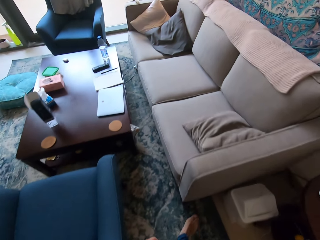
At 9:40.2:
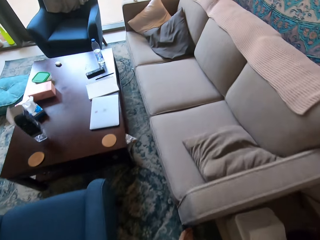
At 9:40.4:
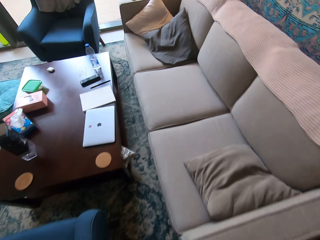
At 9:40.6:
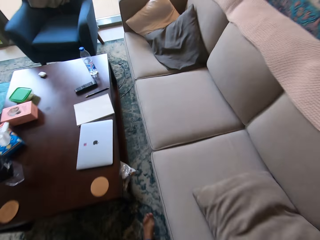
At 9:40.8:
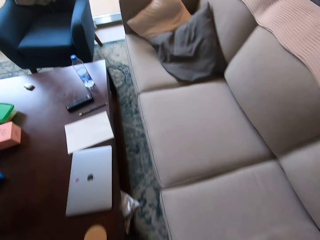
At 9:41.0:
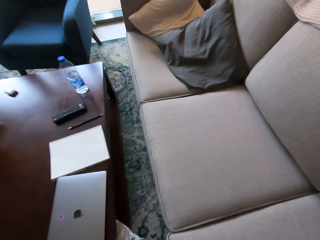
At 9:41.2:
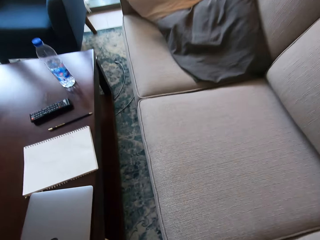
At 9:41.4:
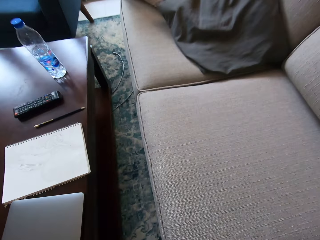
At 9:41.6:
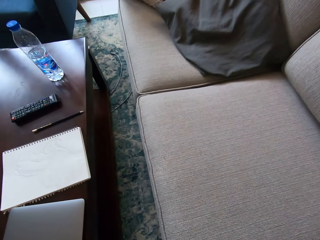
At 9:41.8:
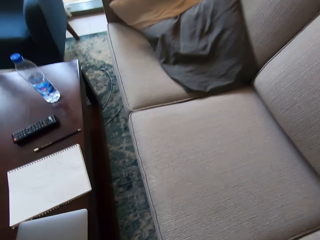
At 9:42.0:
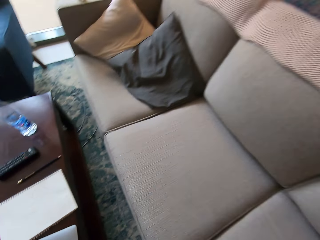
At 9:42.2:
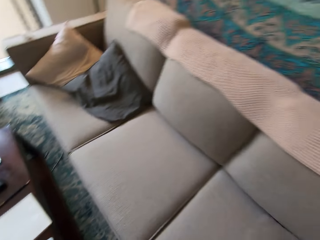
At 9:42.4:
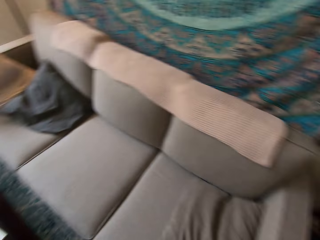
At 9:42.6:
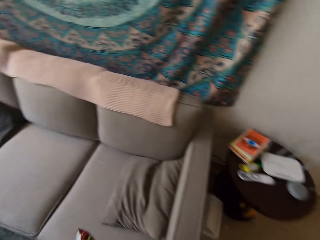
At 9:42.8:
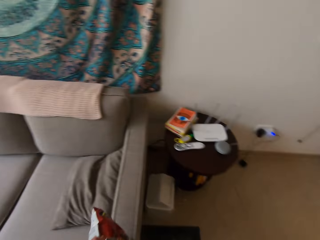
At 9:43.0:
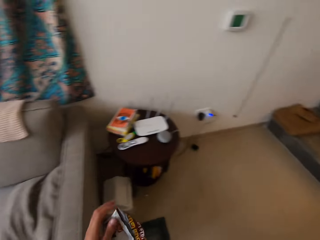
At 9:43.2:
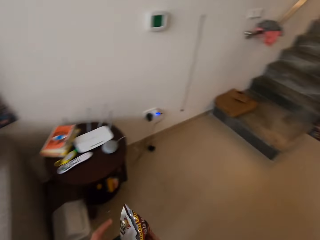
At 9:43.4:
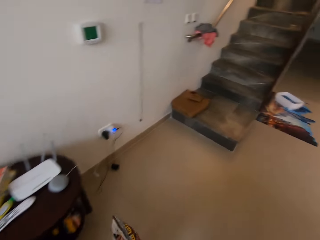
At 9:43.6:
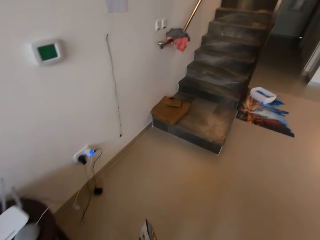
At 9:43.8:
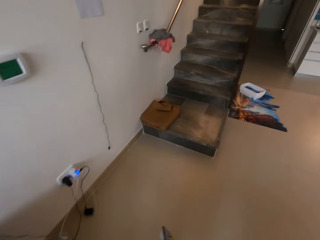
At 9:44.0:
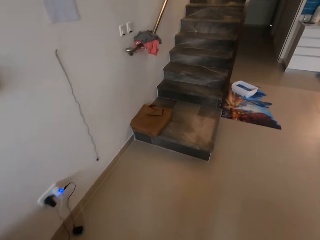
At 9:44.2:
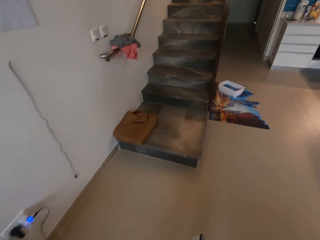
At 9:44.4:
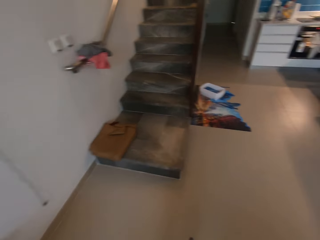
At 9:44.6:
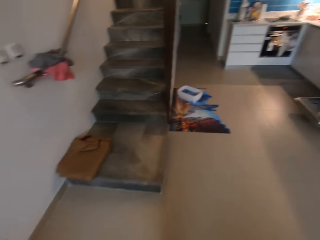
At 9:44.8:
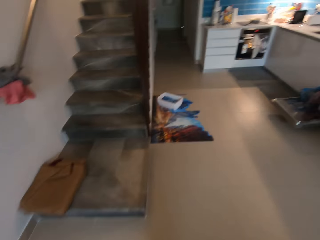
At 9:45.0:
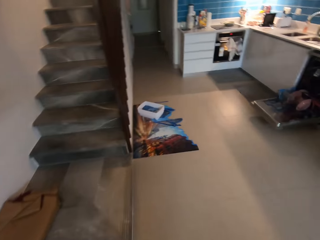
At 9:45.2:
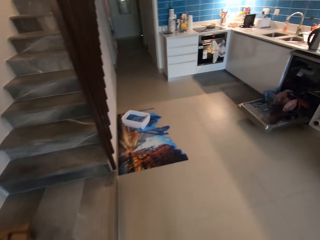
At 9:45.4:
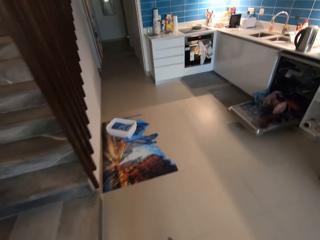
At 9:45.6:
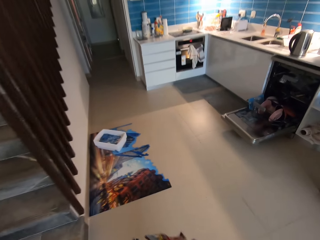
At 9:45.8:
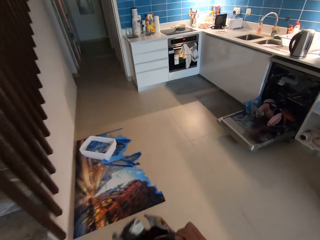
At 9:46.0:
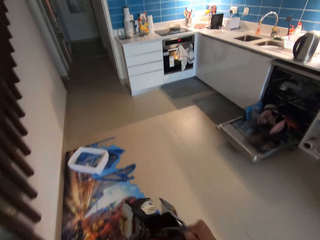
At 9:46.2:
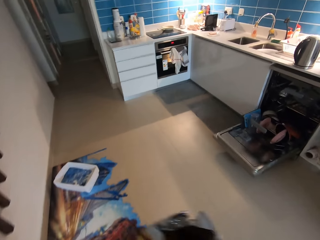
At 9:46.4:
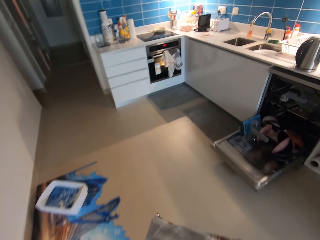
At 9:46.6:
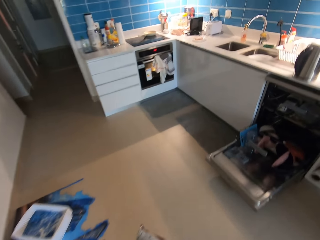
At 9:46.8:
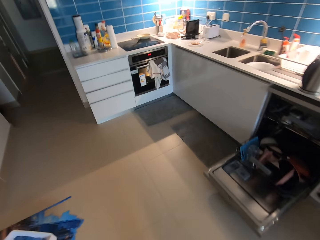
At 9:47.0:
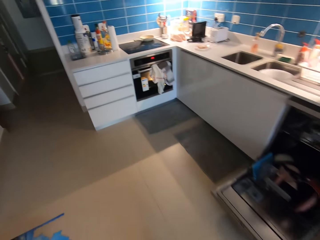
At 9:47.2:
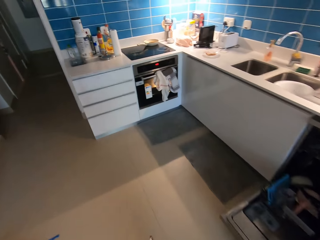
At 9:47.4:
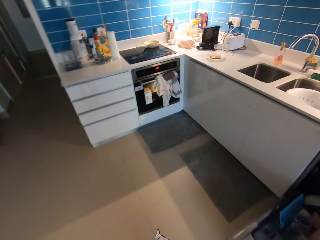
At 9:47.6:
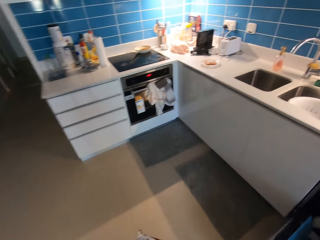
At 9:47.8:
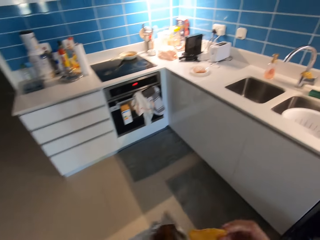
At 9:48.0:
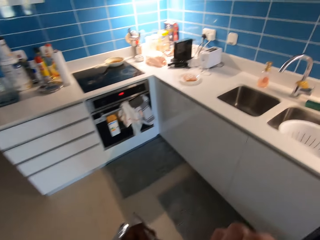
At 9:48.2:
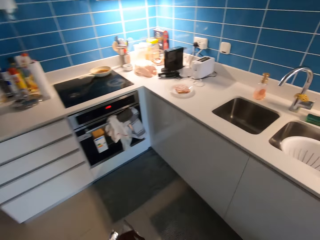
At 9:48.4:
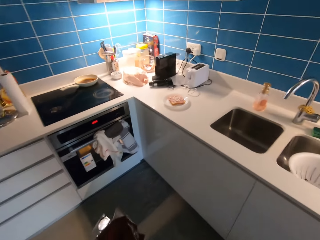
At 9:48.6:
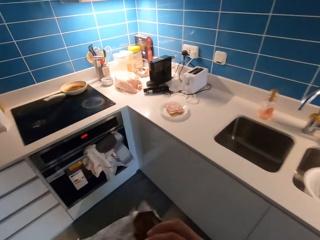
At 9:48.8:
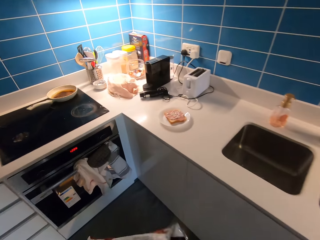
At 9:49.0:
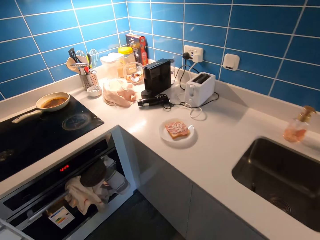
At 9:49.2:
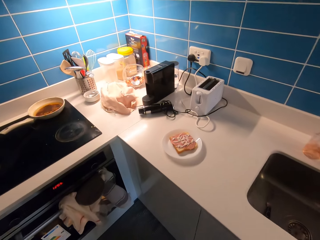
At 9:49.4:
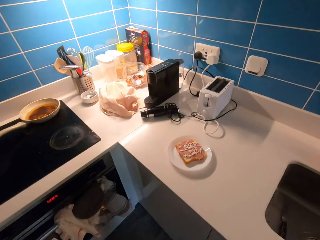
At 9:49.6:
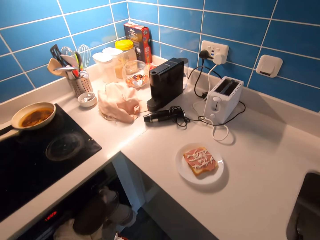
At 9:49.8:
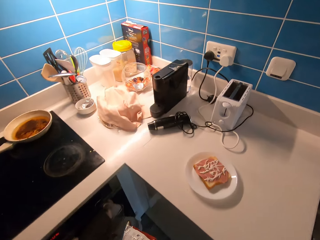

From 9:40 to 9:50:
The camera wearer picks up a packet of potato chips or bag of chips from a seat with his hands. He walks toward the oven. He opens the bag of chips with his hands.

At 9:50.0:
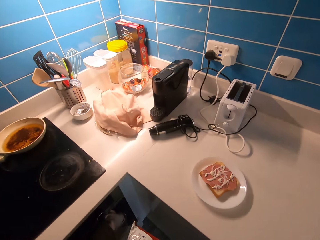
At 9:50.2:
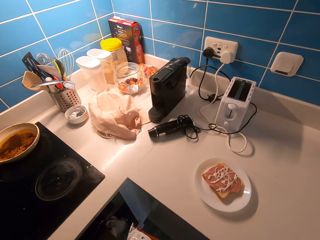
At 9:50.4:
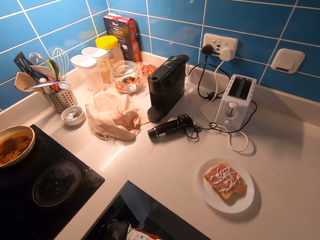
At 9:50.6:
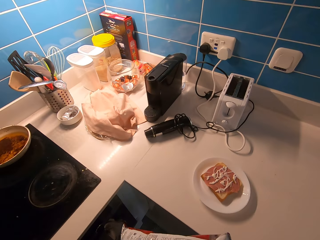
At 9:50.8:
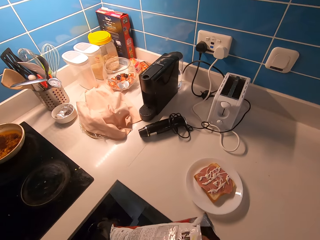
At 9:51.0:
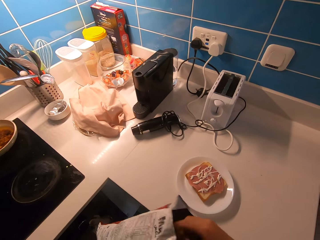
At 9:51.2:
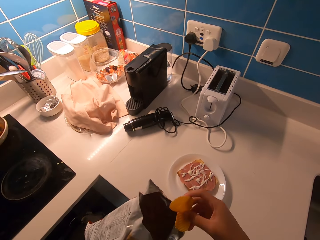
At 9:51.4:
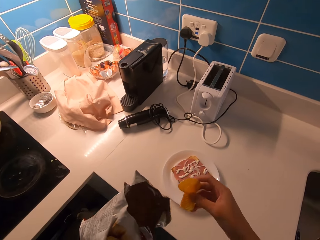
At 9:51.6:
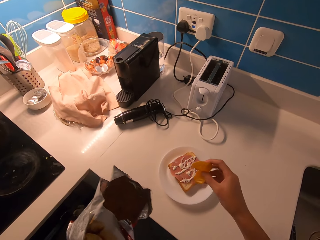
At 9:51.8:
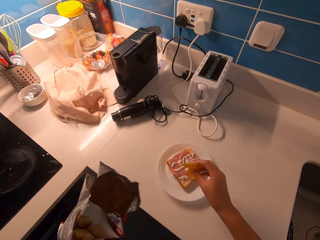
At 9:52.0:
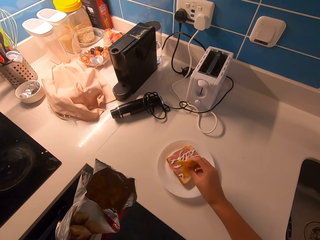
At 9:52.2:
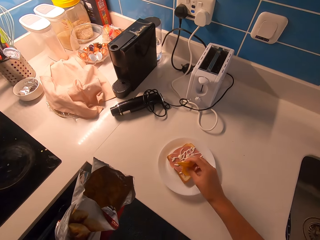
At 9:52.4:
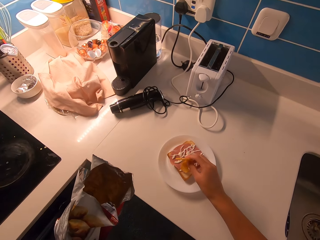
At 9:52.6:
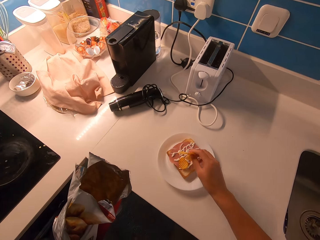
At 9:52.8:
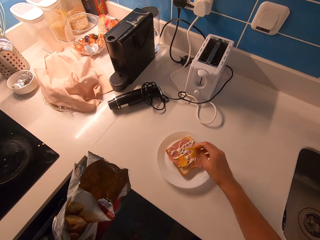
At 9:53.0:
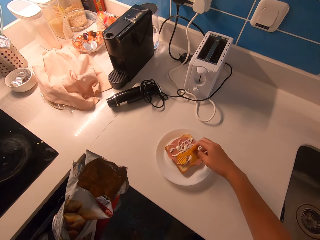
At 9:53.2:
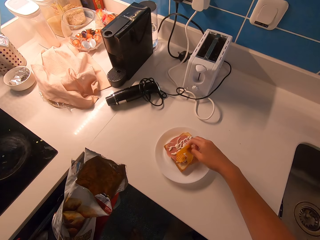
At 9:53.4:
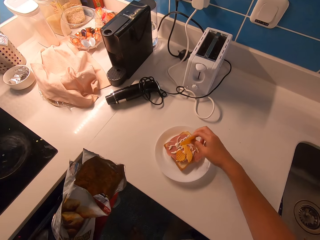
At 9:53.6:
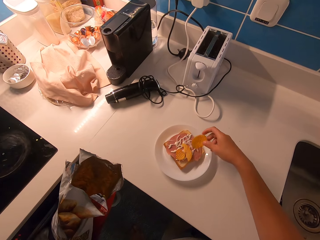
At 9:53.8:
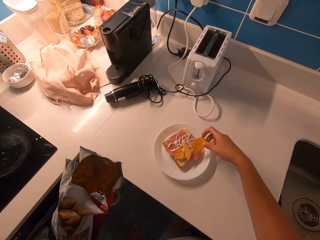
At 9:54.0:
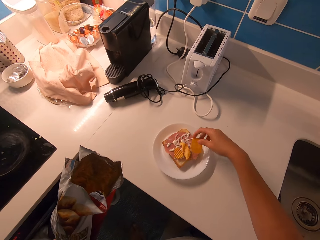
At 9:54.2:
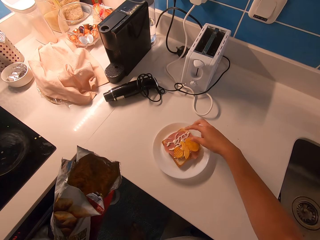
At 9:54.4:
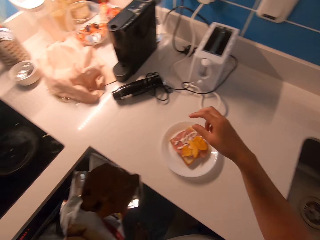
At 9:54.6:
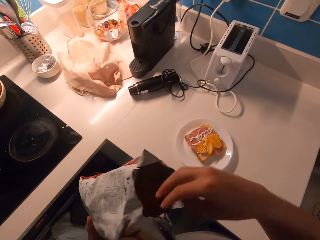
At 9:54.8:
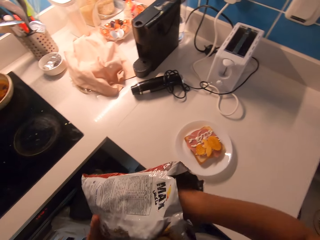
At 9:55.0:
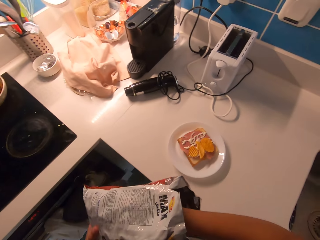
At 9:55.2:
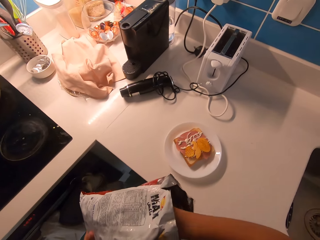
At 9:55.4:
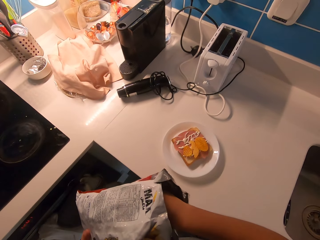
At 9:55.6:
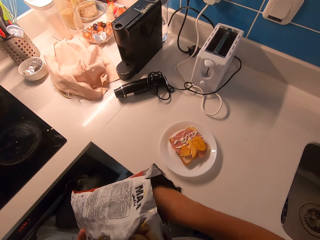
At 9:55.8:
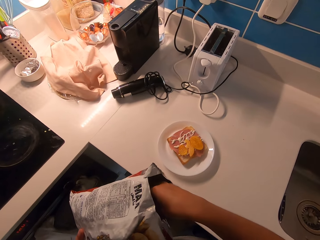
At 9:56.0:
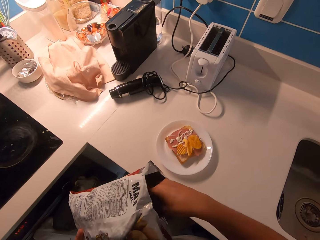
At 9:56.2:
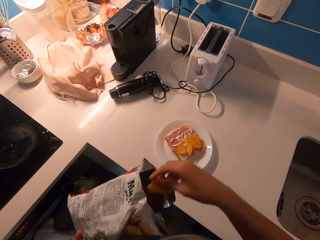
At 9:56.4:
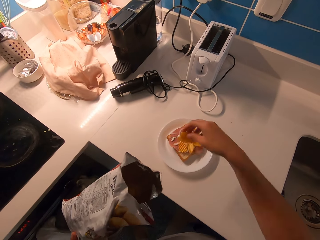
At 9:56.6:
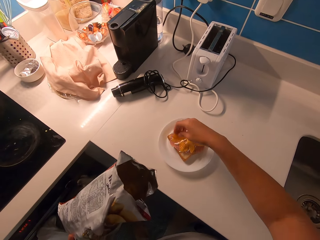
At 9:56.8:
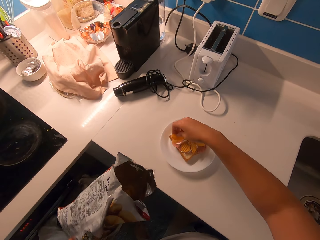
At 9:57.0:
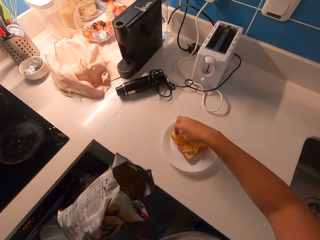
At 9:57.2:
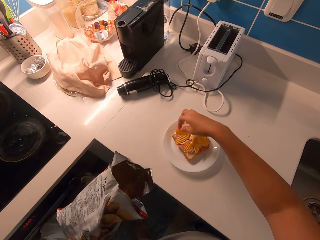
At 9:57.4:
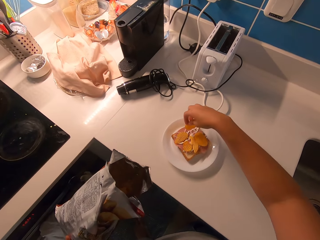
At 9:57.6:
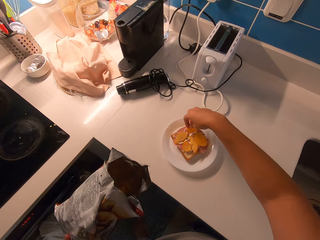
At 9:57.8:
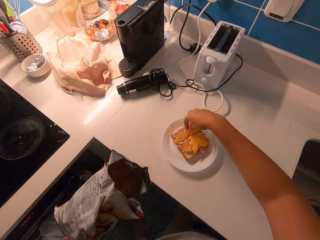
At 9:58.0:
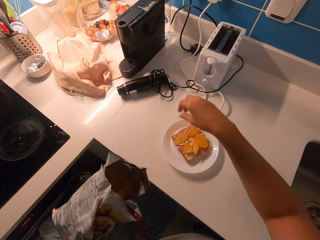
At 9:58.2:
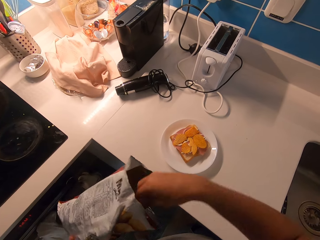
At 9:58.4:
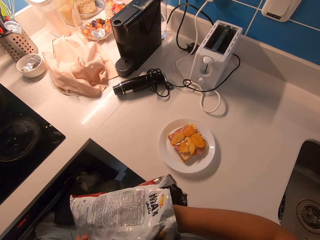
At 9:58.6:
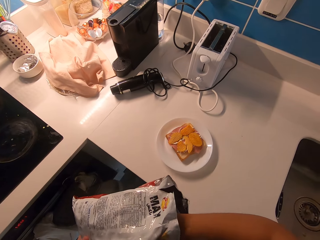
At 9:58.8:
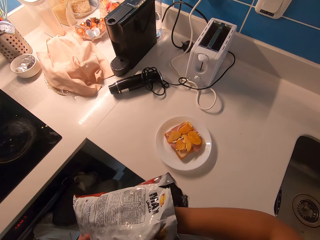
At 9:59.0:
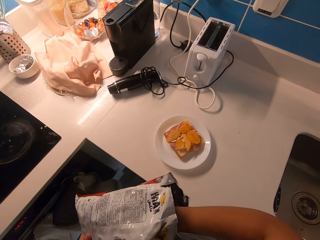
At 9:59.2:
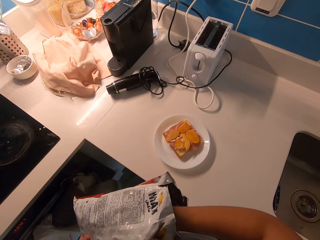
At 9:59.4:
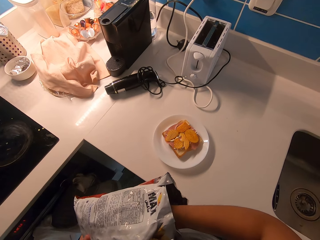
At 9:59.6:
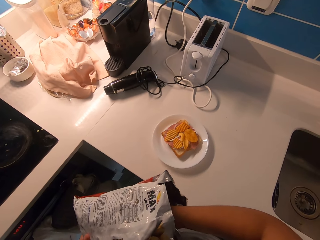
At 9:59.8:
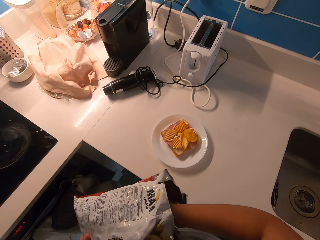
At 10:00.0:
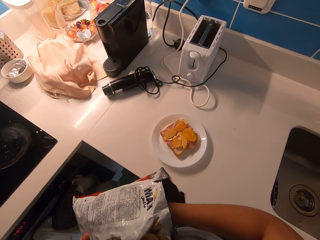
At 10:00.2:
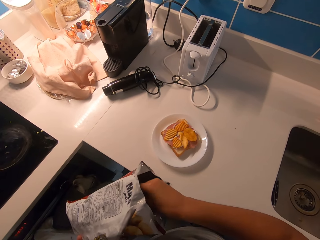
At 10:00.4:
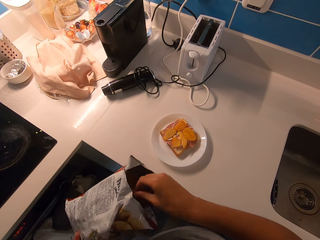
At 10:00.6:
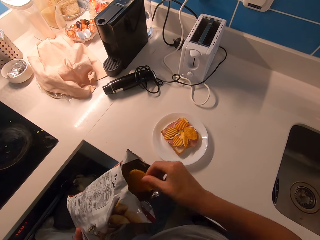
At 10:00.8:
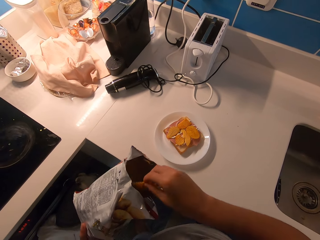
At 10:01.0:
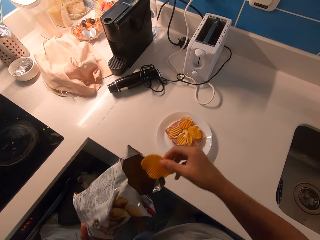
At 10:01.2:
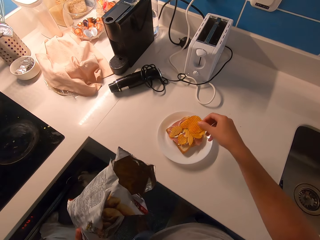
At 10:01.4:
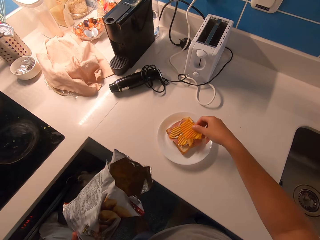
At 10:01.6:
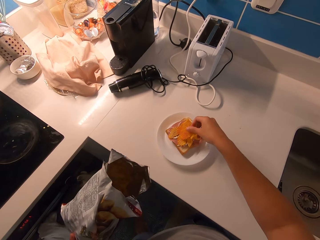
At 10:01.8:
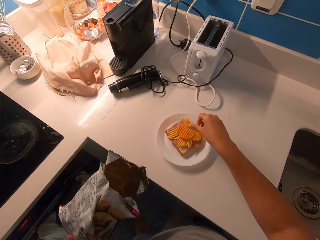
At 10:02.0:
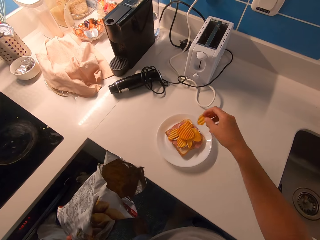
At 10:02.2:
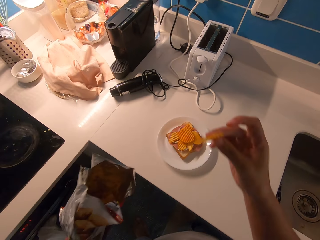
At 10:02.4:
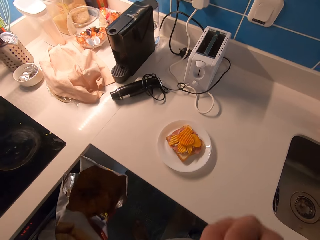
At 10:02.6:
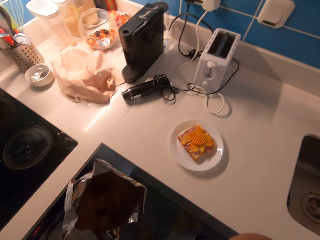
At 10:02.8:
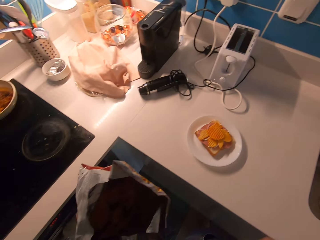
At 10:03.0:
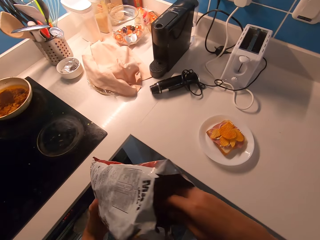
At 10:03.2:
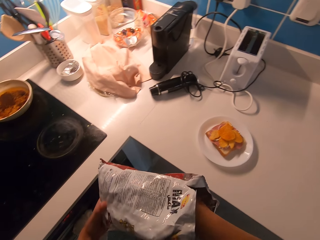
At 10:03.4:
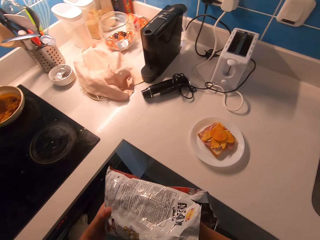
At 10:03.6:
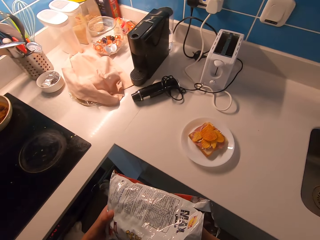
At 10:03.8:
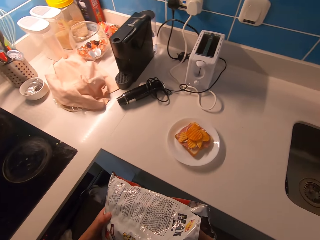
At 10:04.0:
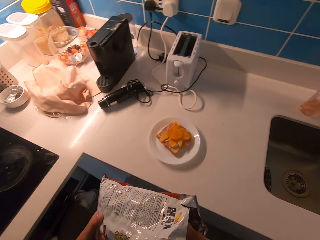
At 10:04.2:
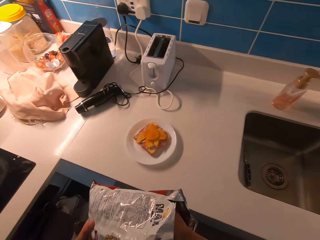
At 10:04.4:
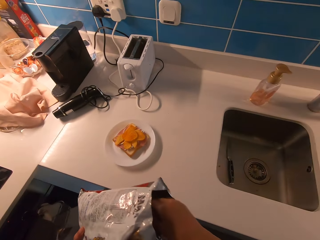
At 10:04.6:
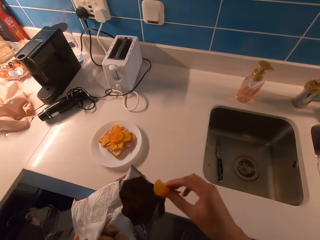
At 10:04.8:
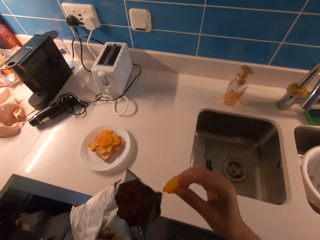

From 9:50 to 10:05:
The camera wearer puts potato chips on a piece of bread on a plate with his right hand. He picks potato chips from a packet of potato chips with his right hand. He puts potato chips on the piece of bread on the plate with his right hand. He picks potato chips from the packet of potato chips with his right hand. He puts potato chips on the piece of bread on the plate with his right hand. He puts a chip in his mouth with his right hand. He picks potato chips from the packet of potato chips with his right hand.
